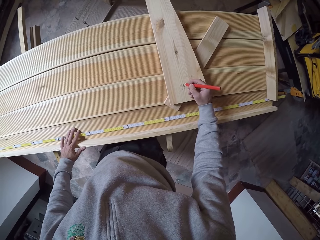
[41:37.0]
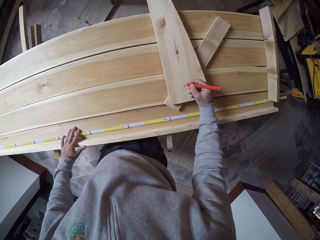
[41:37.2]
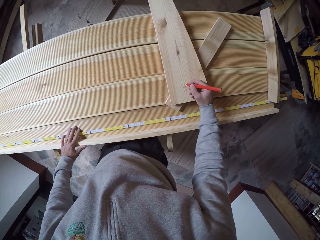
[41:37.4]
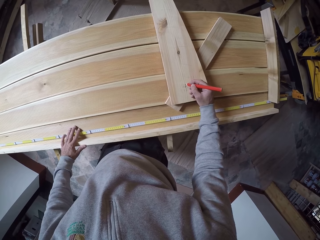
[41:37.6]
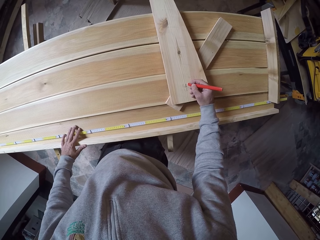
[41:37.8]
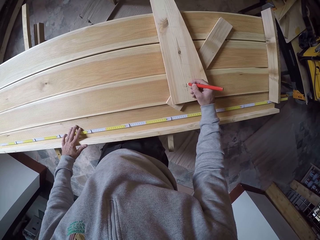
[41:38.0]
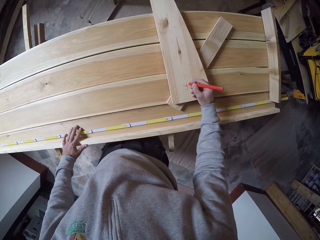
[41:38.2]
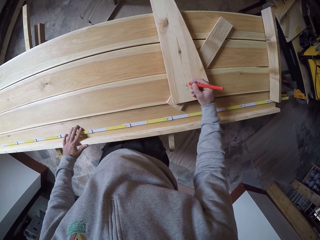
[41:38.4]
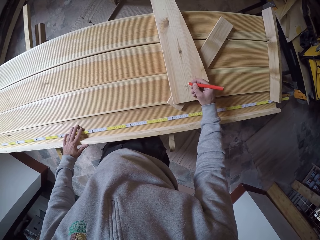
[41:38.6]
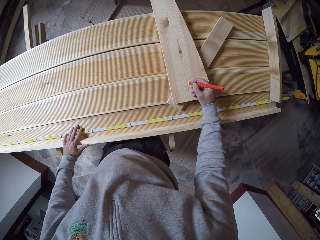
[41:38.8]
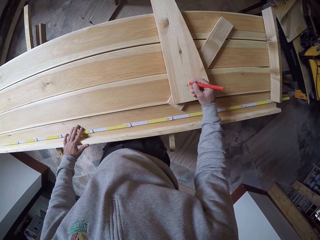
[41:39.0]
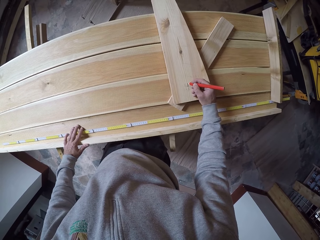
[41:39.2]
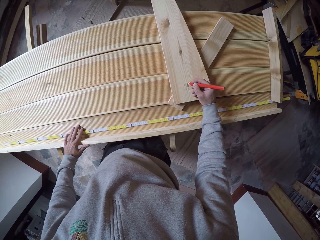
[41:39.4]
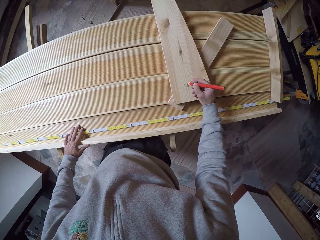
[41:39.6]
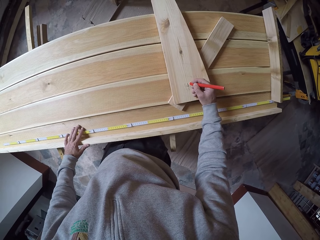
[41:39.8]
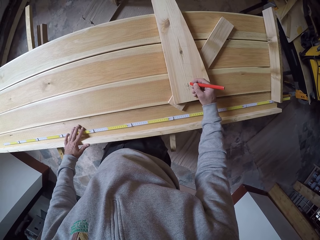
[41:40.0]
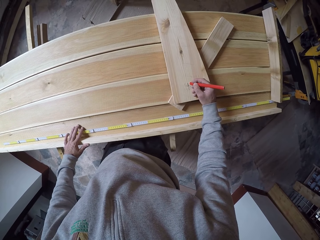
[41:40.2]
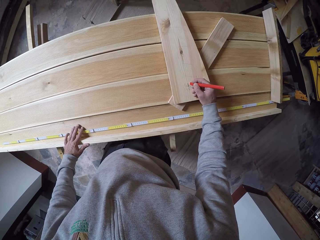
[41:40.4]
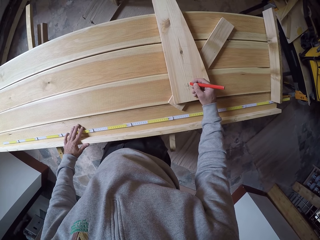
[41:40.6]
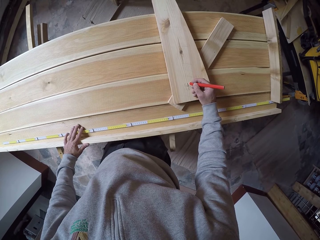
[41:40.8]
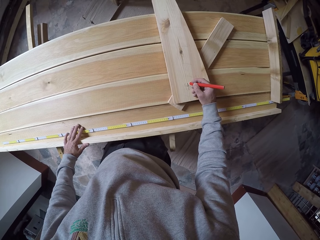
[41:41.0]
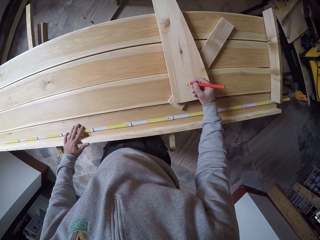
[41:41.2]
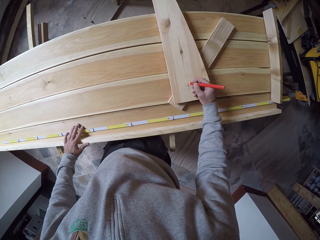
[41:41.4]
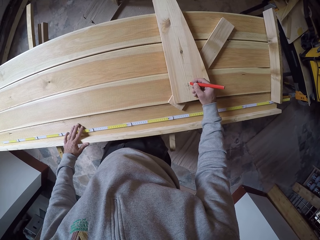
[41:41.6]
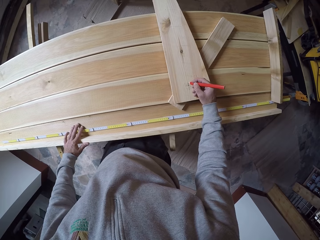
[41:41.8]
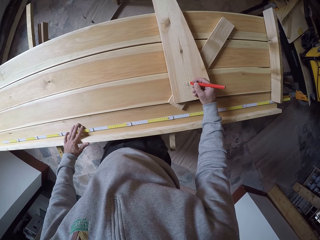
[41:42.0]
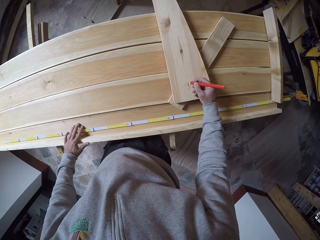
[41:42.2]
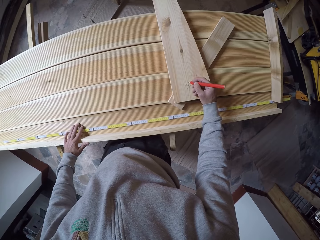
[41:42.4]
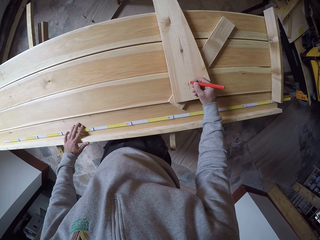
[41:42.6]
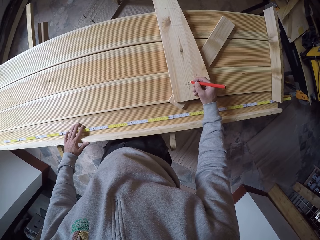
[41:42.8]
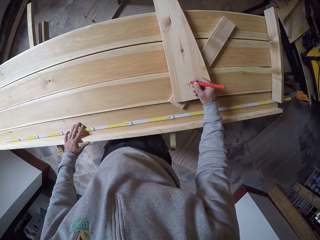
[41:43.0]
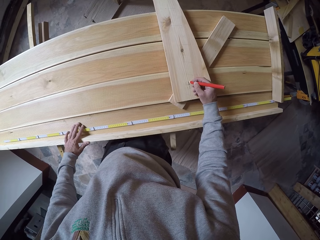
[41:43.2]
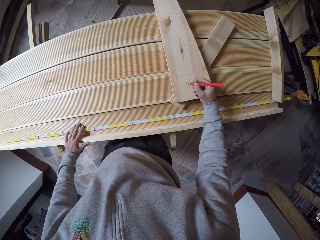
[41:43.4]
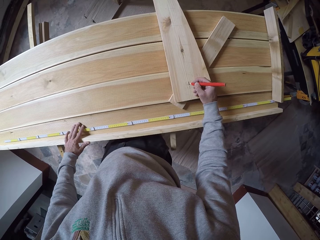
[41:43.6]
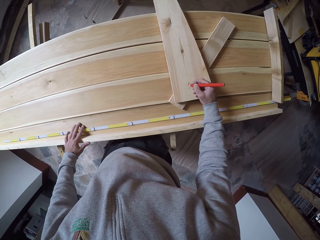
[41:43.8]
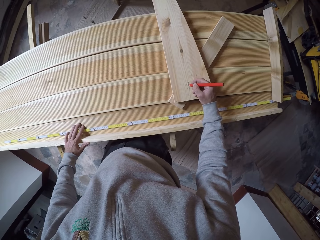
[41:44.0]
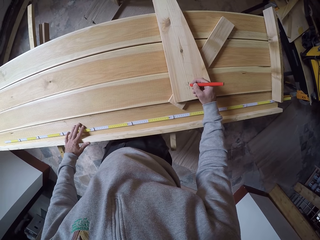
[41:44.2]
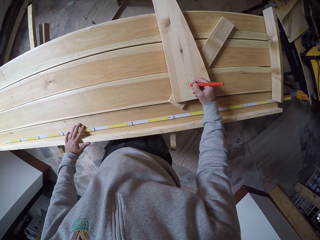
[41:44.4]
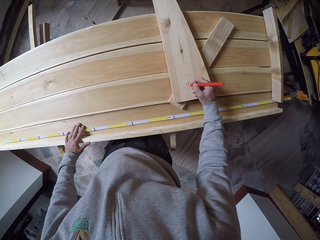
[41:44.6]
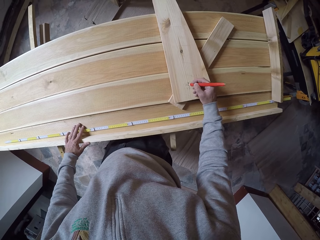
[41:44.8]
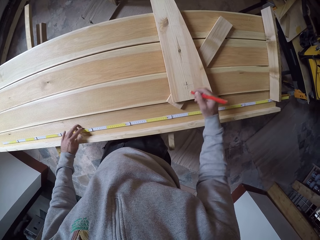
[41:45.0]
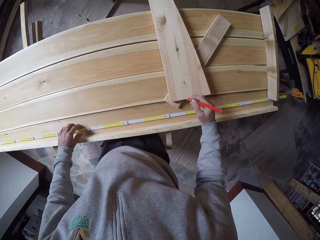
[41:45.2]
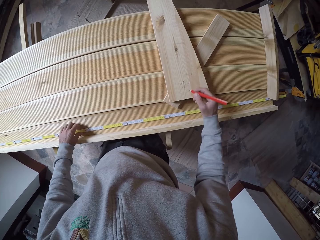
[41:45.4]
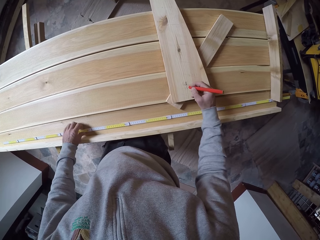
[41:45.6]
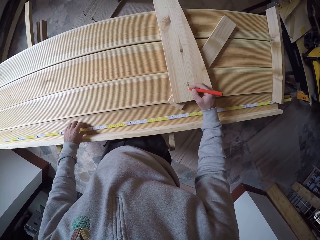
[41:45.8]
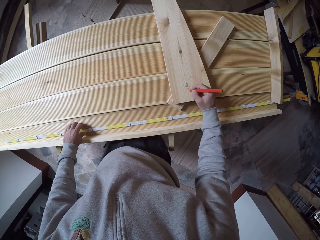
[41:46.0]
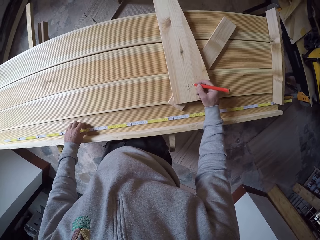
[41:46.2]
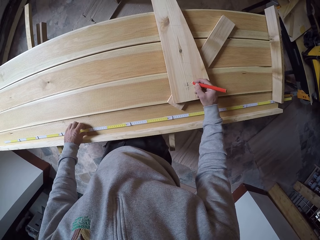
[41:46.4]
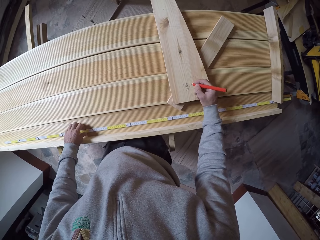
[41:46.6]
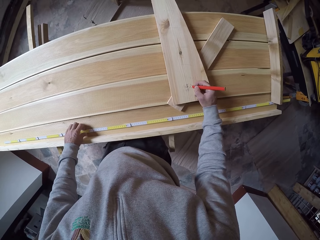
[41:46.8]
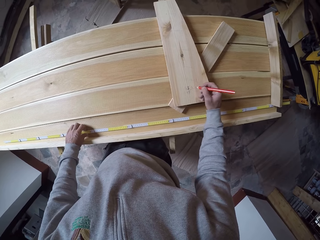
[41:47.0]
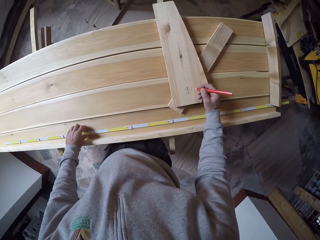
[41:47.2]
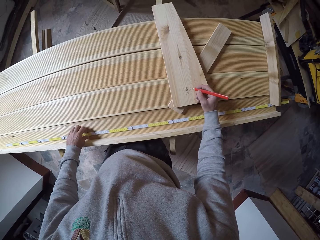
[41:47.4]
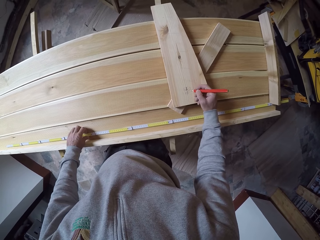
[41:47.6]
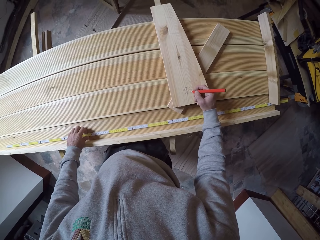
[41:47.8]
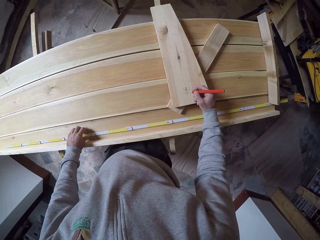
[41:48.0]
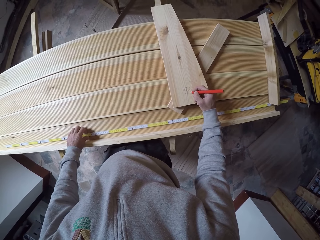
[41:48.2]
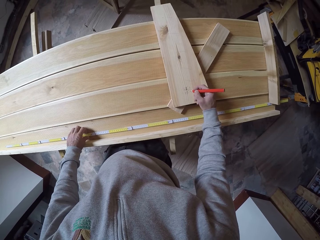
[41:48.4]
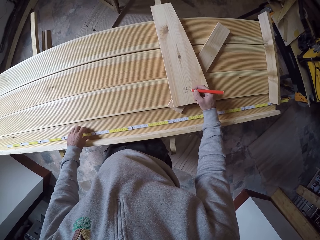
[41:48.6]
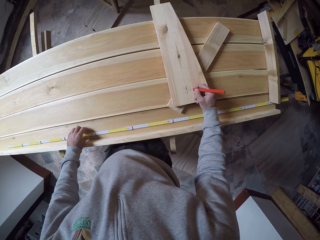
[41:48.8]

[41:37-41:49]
The camera wearer writes on the wood with a pen or pencil.

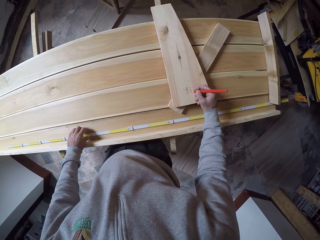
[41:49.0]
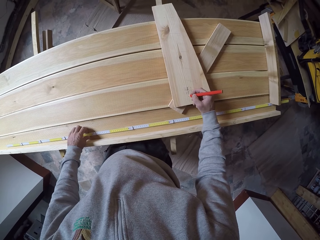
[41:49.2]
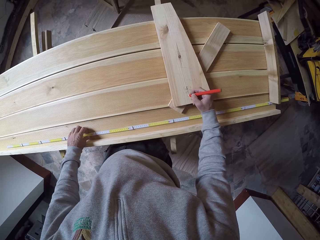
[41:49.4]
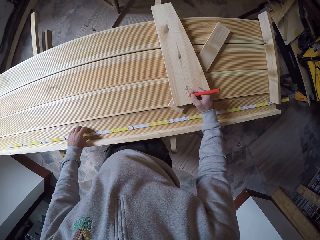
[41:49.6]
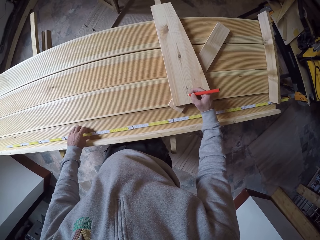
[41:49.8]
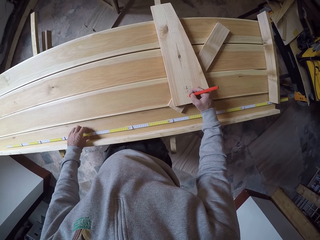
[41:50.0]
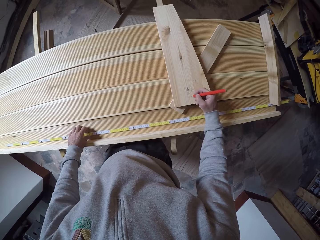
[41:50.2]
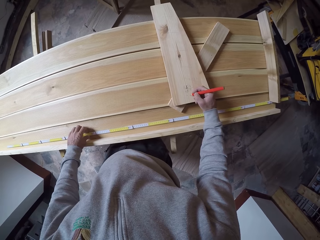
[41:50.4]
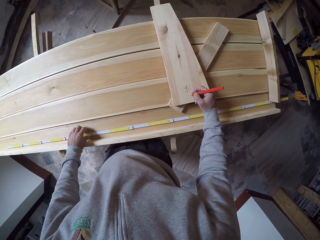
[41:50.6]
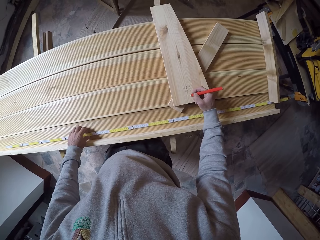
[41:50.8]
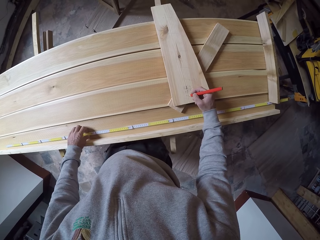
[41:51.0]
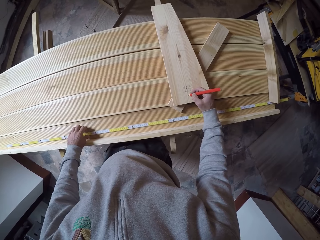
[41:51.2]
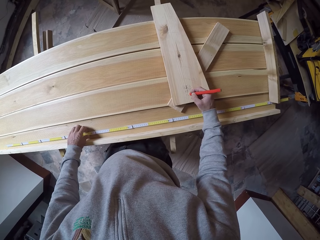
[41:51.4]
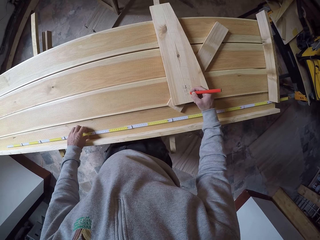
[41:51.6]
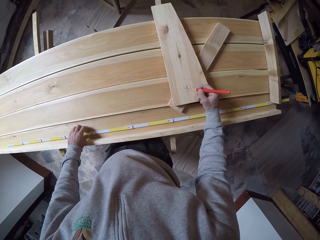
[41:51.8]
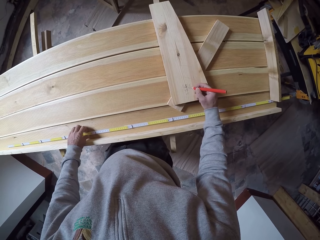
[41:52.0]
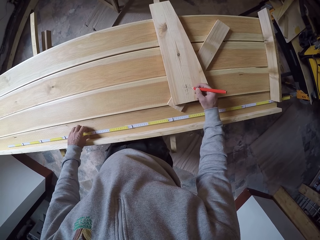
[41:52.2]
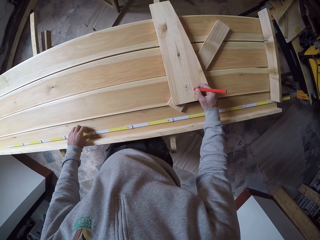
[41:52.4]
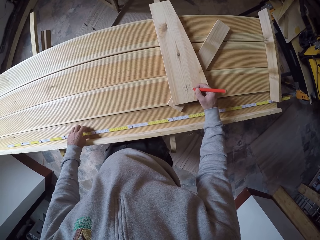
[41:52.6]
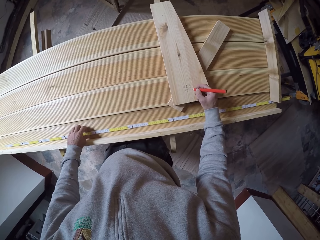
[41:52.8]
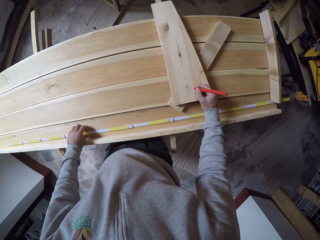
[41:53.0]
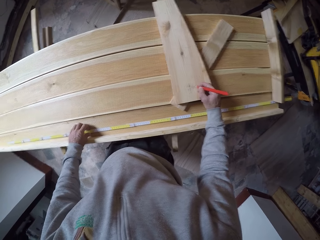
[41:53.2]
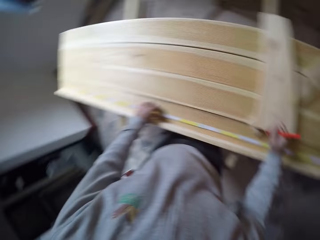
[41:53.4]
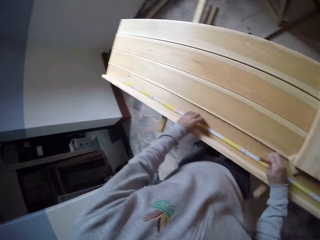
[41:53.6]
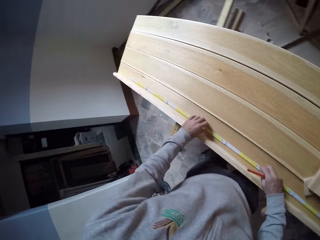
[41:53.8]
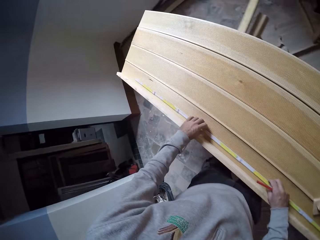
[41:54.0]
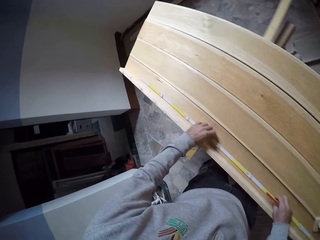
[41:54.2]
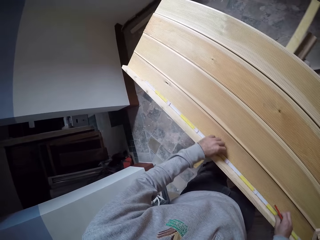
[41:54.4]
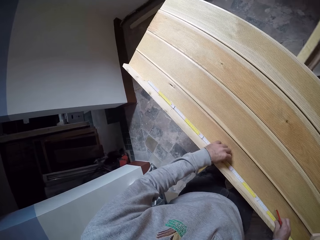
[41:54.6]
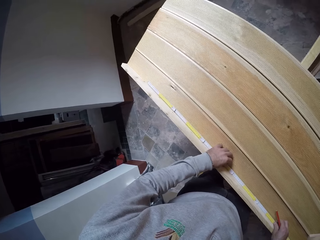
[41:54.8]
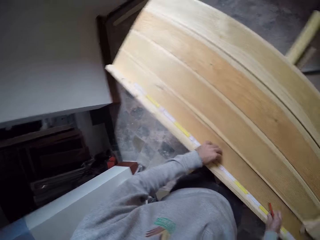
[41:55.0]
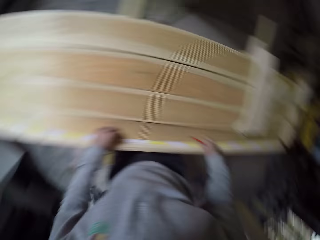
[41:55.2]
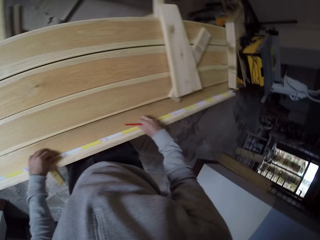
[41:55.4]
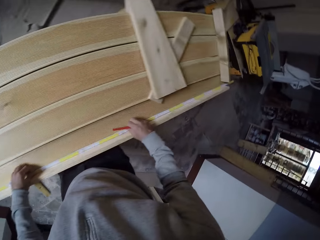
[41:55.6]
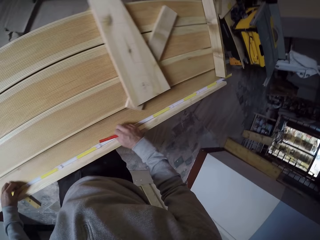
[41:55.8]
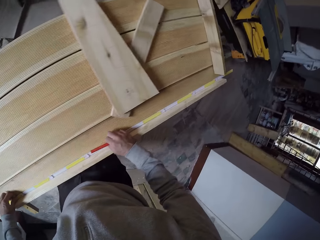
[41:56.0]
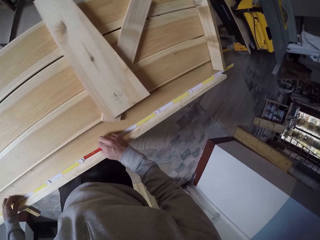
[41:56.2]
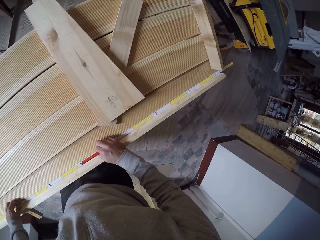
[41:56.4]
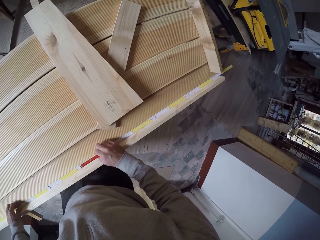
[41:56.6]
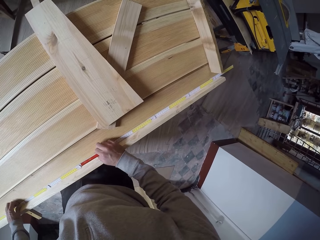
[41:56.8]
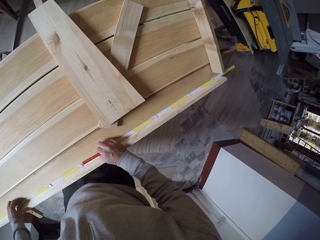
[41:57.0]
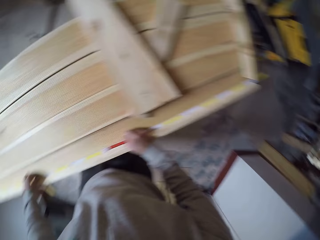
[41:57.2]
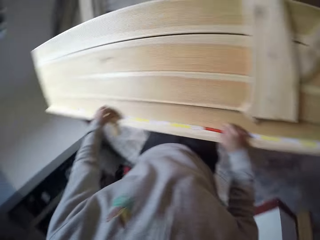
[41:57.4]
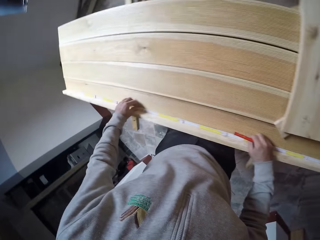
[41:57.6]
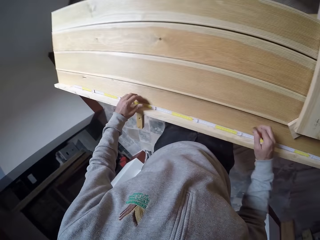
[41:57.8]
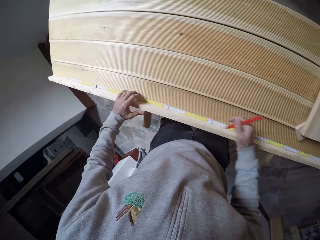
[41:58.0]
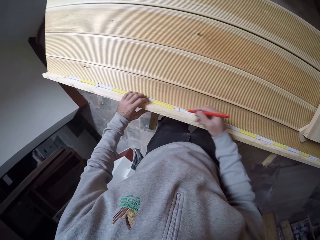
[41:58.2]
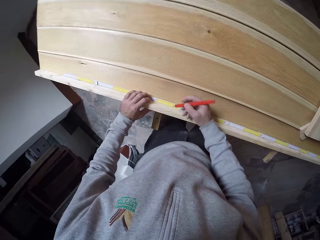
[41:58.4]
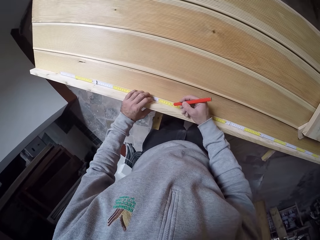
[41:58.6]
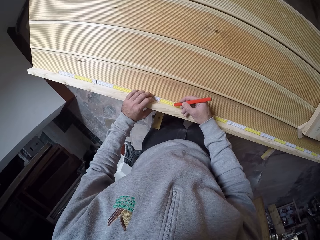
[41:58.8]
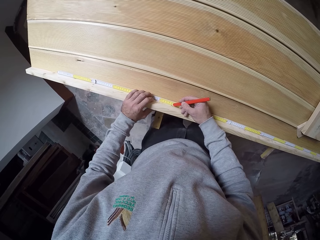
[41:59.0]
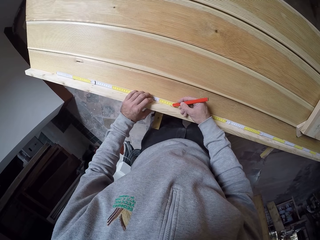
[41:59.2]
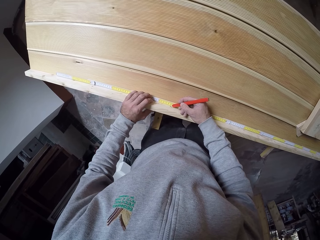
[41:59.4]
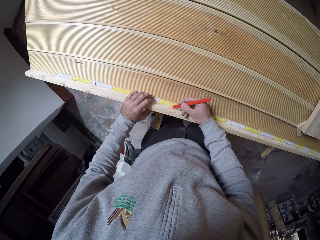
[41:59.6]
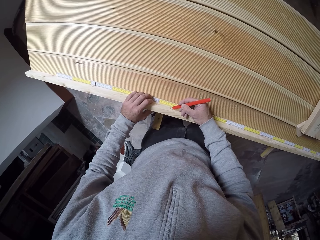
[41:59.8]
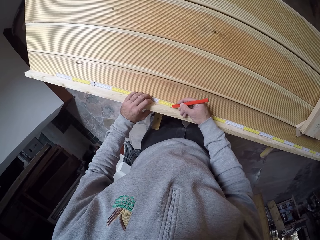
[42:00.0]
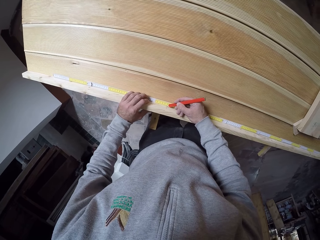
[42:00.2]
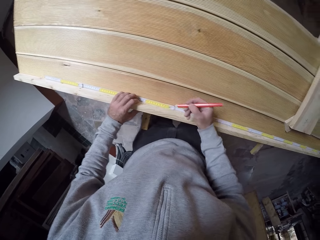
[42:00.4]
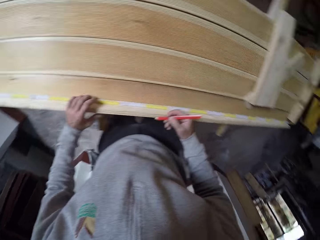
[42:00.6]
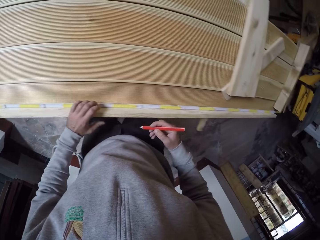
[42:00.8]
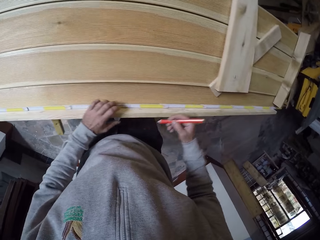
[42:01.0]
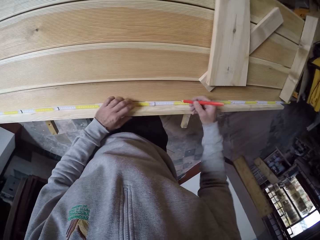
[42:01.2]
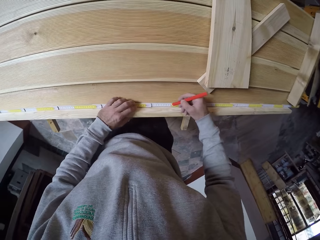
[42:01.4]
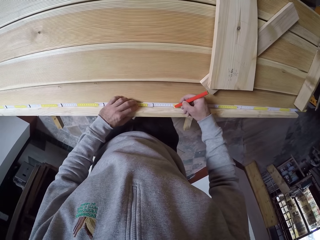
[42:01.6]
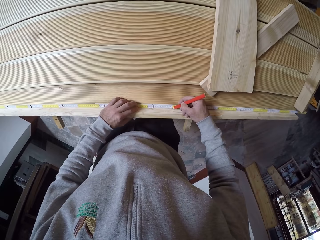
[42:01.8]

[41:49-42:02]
The camera wearer moves the tape measure to the wood. They measure the wood with the tape measure. They look around. They mark the wood with a pen or pencil.
